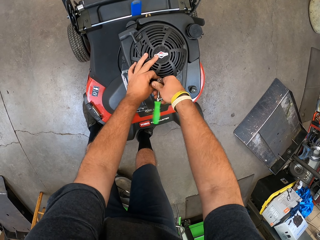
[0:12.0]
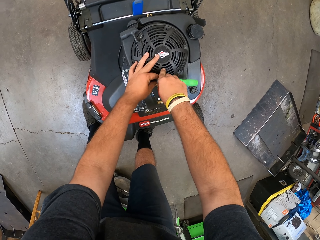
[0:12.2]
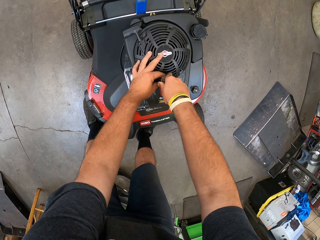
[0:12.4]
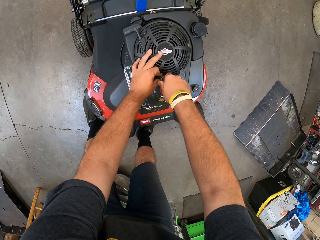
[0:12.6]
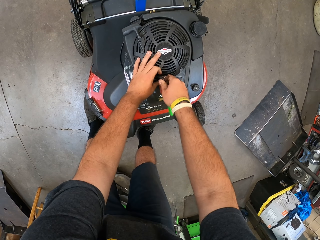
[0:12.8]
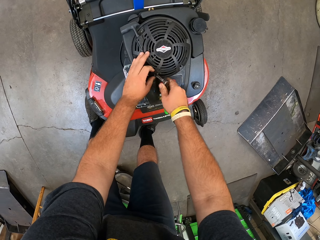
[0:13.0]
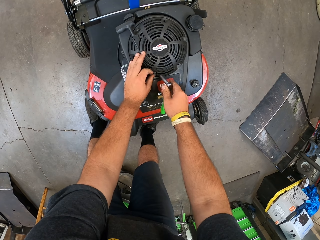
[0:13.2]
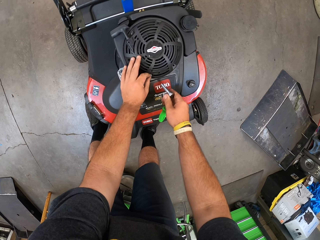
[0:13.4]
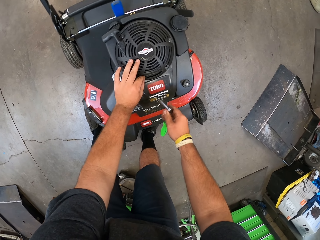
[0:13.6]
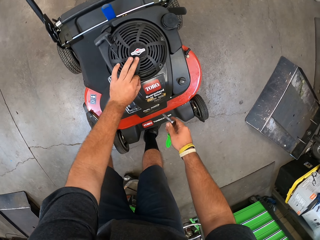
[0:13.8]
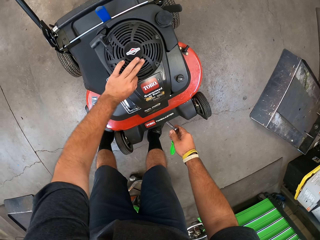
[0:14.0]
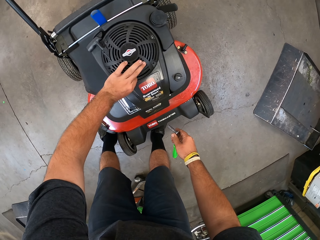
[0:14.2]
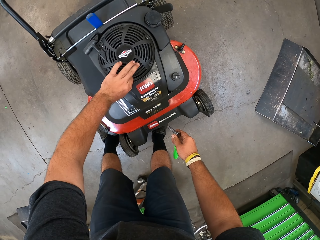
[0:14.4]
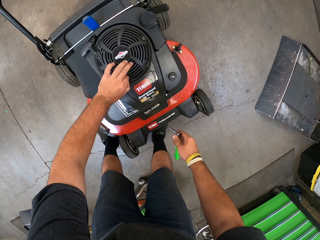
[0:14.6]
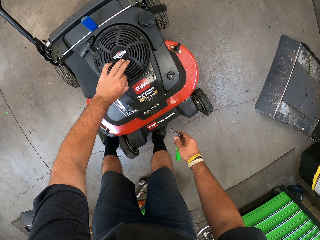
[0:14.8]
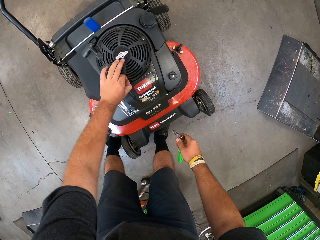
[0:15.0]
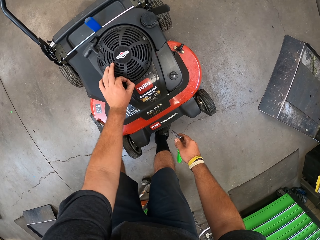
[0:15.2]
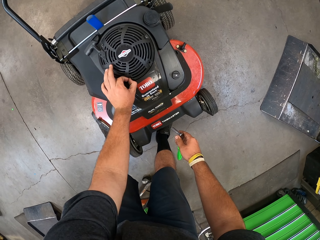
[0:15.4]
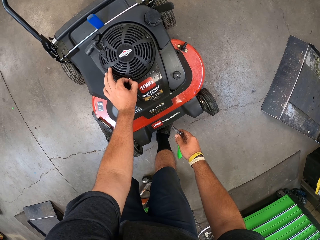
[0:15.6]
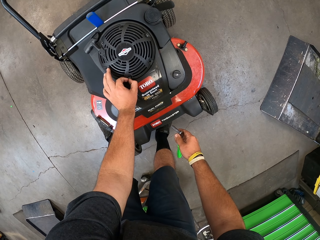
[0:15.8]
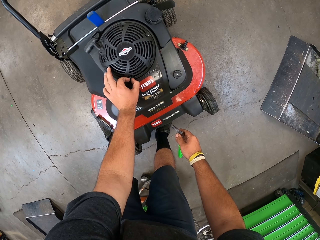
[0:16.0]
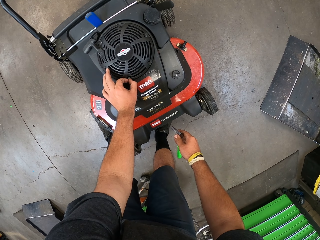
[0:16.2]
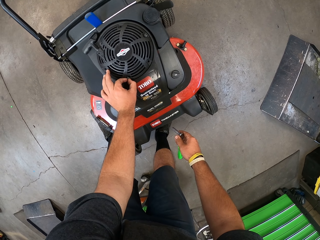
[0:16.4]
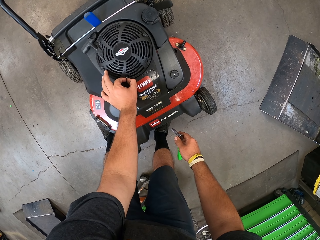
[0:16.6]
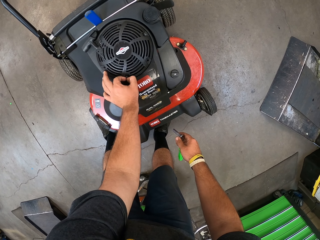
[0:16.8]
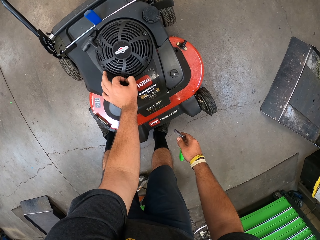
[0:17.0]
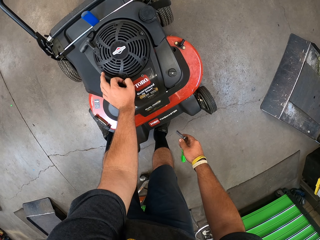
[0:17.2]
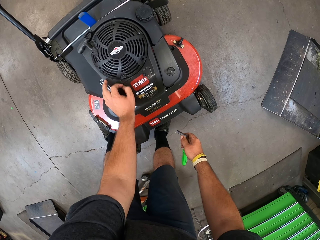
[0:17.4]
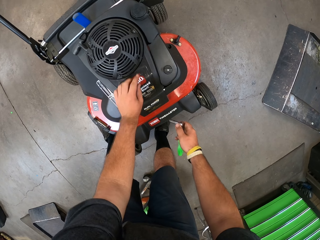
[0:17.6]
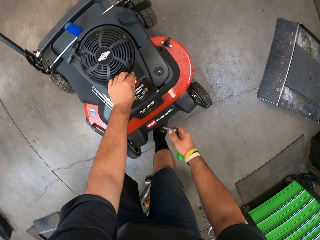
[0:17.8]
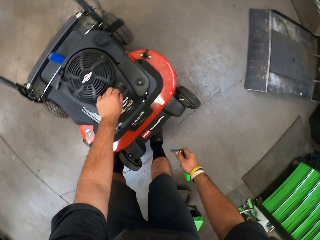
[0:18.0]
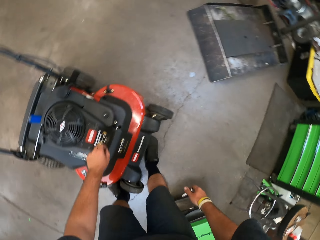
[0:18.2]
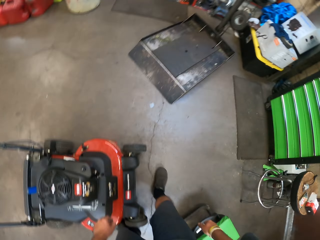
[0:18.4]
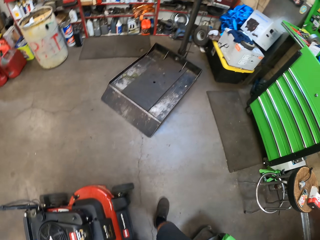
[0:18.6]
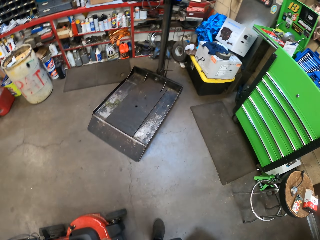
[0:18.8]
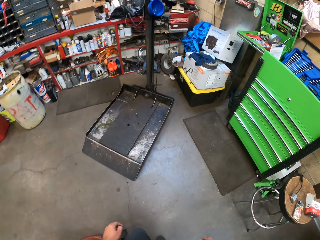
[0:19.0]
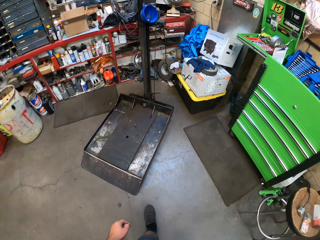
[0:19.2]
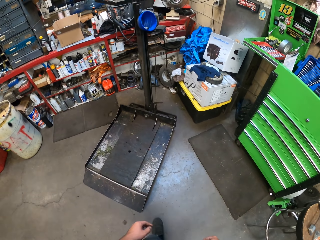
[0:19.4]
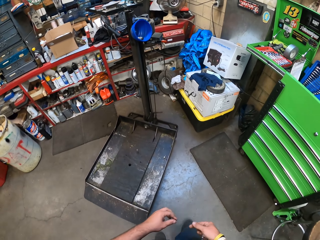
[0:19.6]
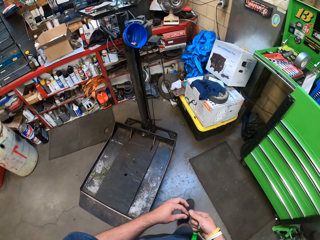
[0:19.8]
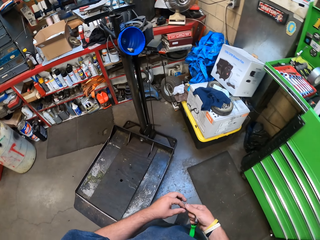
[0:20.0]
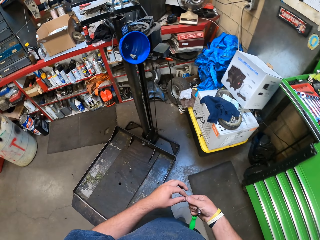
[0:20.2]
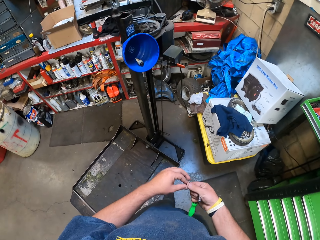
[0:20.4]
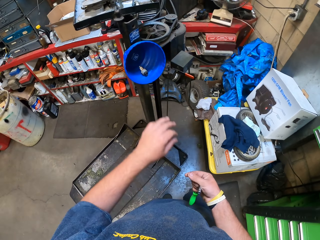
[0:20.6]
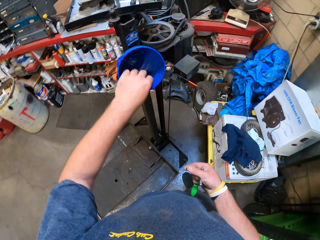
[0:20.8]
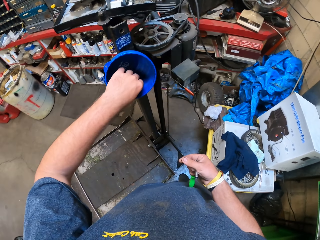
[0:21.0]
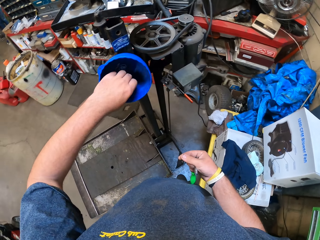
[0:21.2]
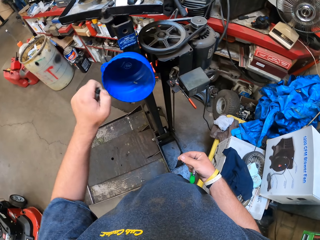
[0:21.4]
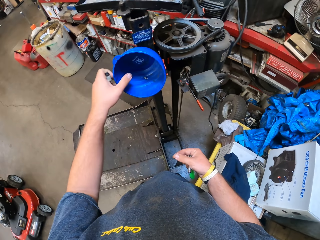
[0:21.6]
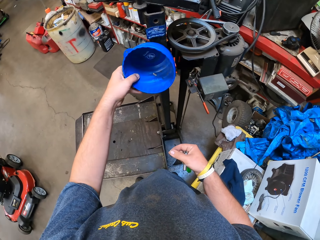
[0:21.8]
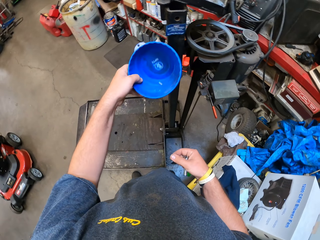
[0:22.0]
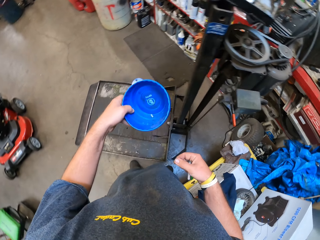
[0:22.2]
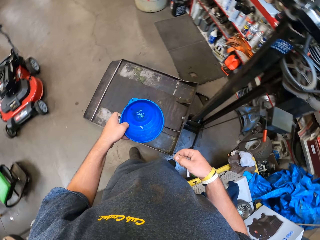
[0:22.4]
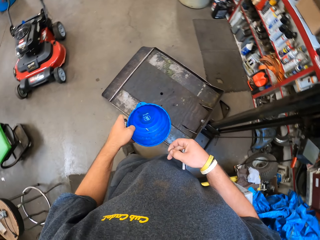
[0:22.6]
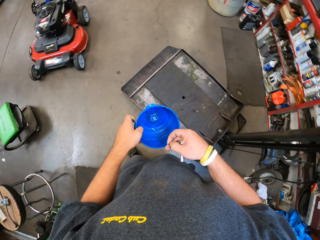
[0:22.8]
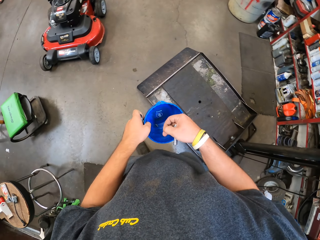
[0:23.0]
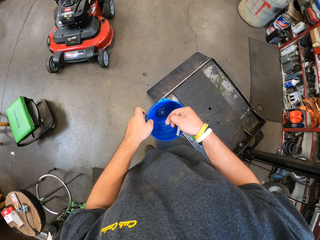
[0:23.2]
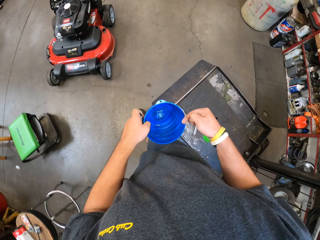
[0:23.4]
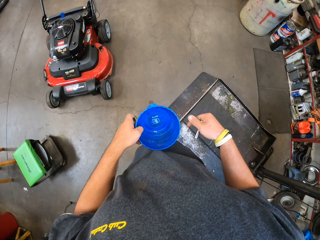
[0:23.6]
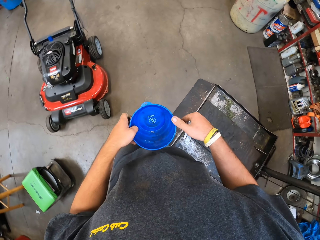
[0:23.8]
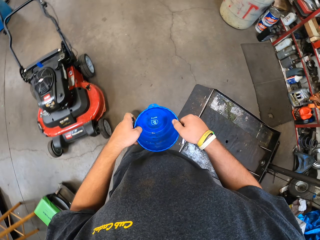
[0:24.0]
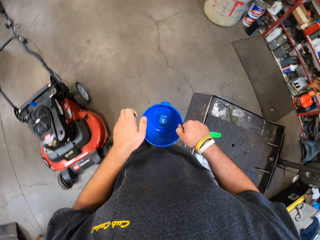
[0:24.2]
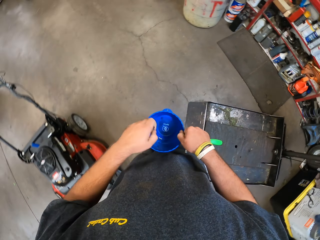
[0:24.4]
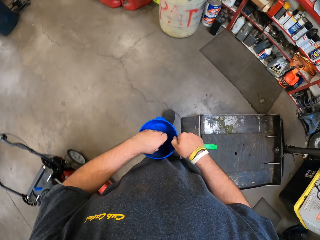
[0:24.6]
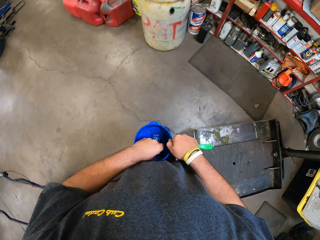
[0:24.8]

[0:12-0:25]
The camera wearer opens a nut with a plug wrench. They pick the spare part. They remove the nut. They walk around. They walk away and pick the nut. They pick the spark plug from a container. They pick the bowl and carry the bowl. They walk away with the container.

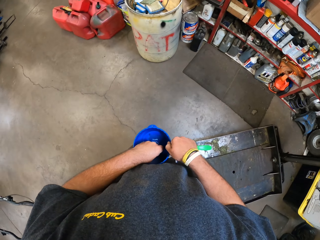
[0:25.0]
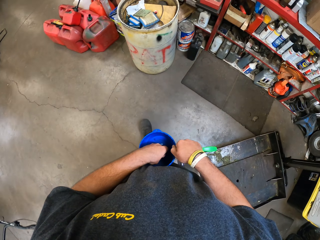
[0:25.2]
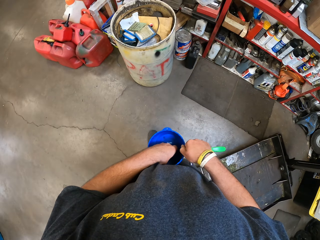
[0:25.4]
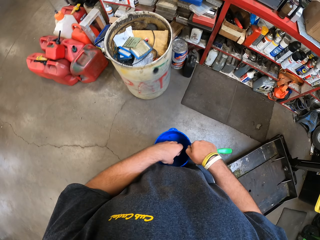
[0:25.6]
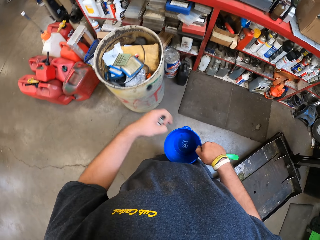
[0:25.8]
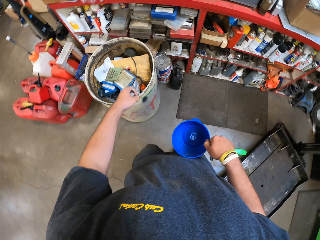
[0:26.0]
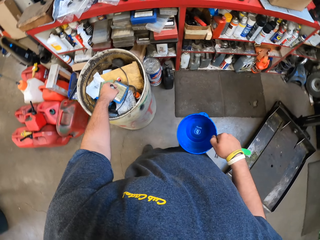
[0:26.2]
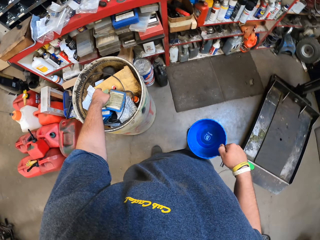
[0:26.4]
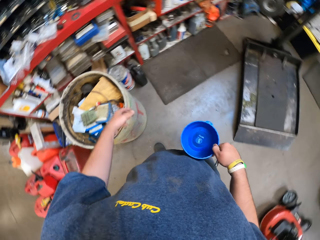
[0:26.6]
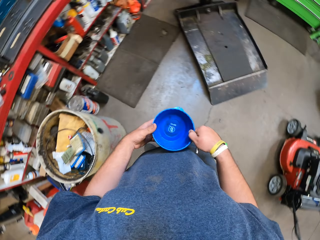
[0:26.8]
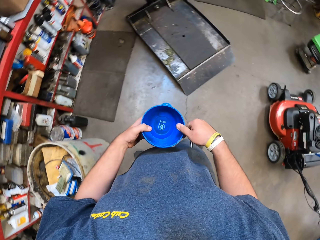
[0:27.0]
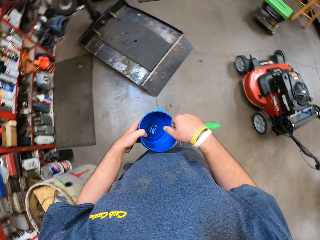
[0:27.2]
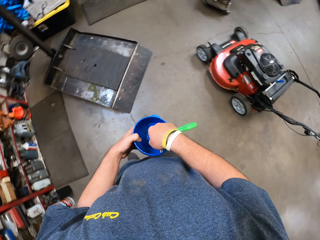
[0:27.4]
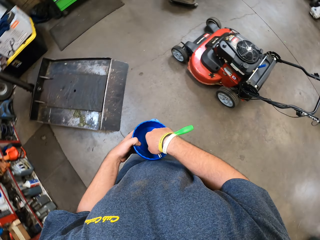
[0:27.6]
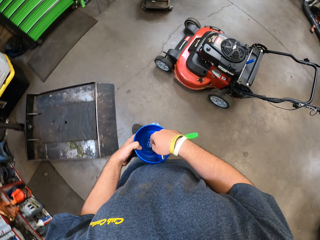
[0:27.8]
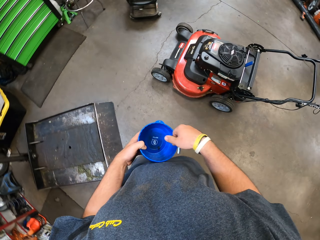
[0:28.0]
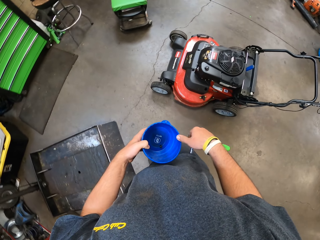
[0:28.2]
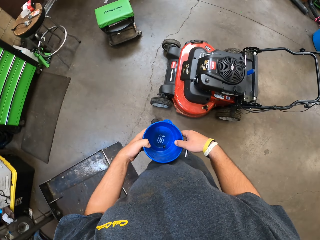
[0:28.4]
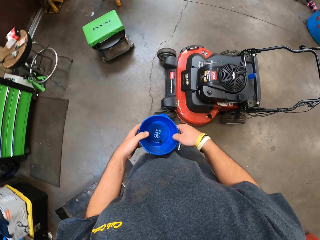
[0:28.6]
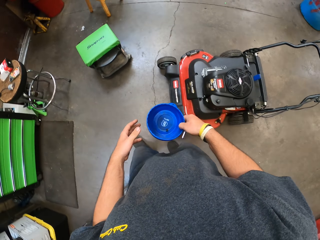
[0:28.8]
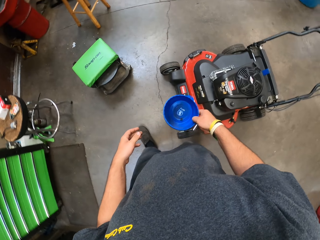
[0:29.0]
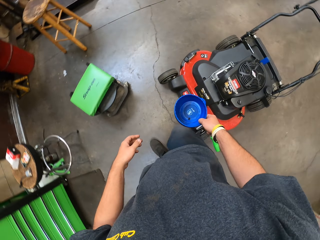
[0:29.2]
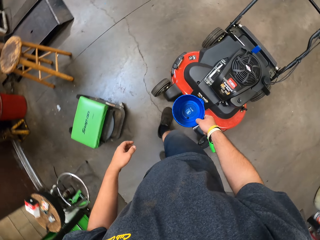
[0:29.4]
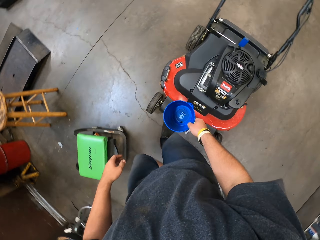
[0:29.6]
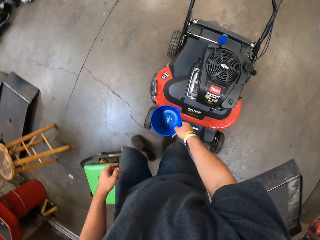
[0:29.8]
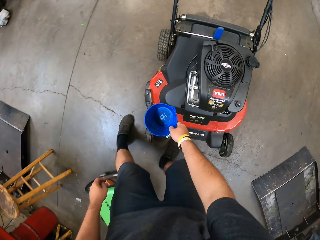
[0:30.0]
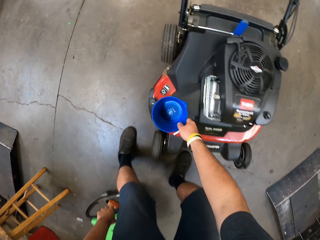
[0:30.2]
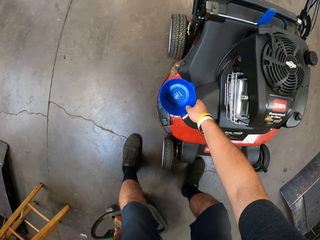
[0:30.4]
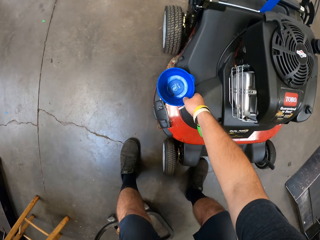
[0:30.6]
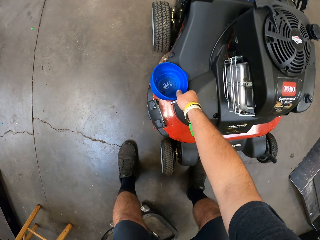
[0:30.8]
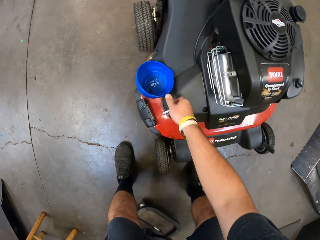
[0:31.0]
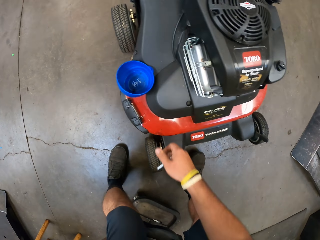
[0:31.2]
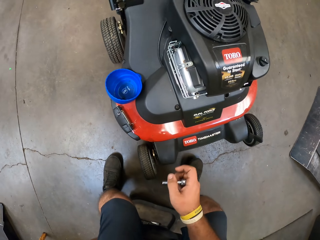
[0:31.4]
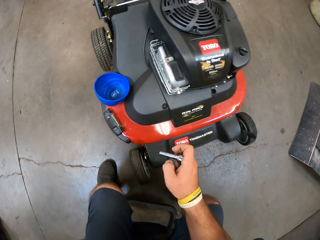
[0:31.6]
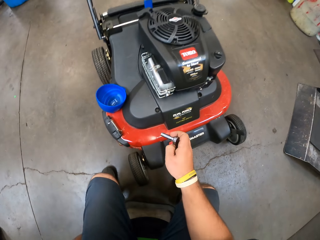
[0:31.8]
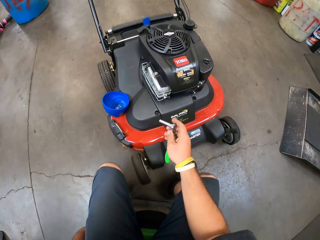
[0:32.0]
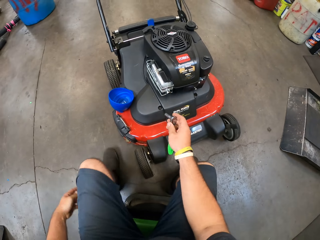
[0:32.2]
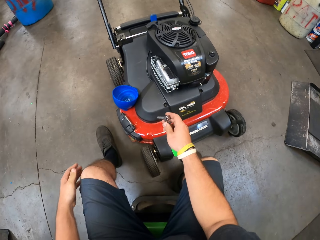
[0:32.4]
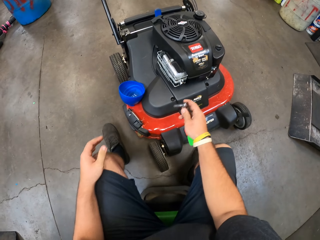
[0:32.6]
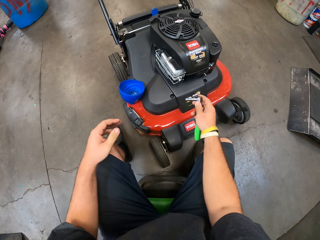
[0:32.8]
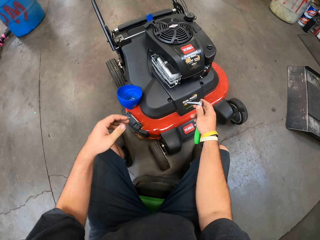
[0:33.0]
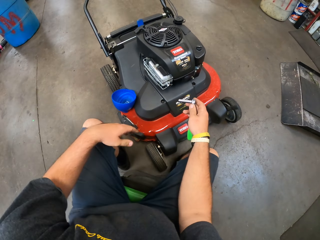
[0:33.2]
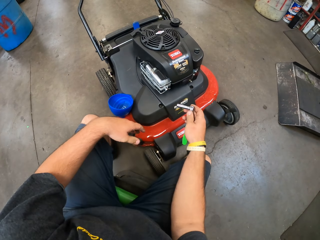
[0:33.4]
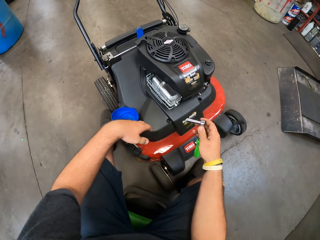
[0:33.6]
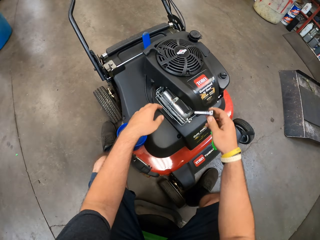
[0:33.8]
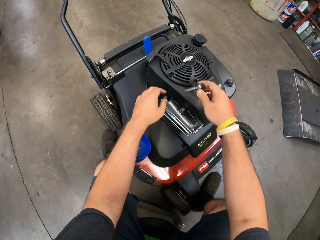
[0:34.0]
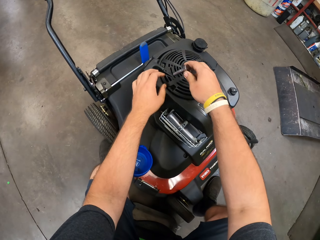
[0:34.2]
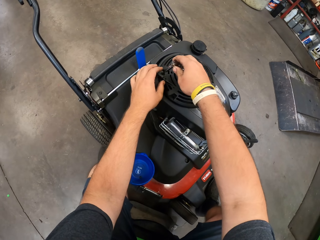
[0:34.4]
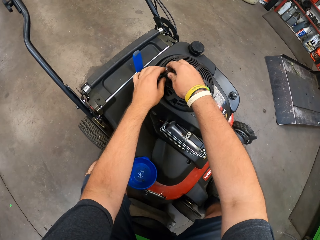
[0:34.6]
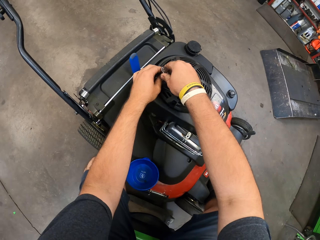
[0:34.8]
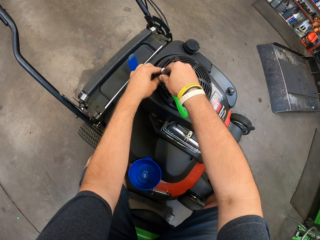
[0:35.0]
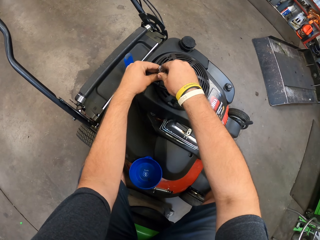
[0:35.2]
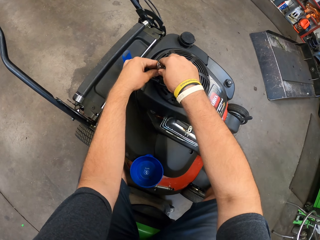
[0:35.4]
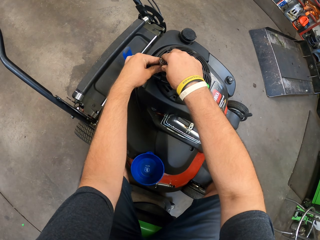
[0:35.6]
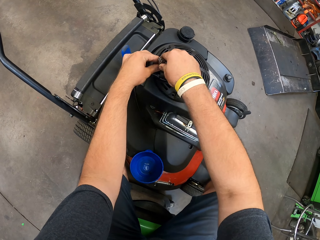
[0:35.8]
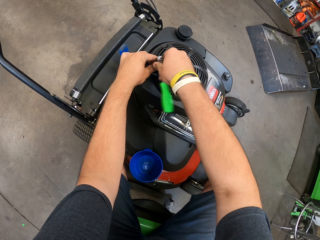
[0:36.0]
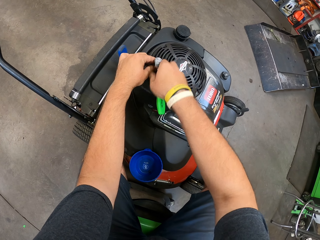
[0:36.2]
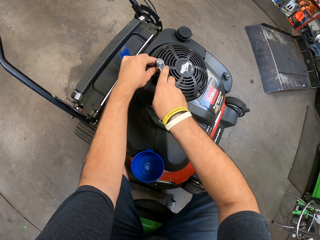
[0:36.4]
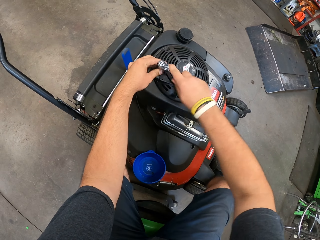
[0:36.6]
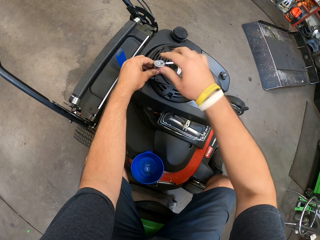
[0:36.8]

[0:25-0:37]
The camera wearer puts the spare part to the bowl. They throw the spark plug in the dustbin. They return the spare parts. They put the nut in the container. They put the container on the machine. They sit on the chair. They move on the chair. They fix the spare parts to the lawn mower or machine.
